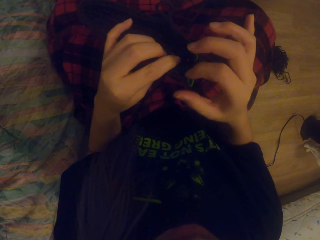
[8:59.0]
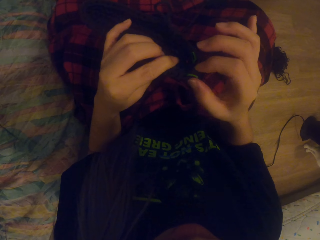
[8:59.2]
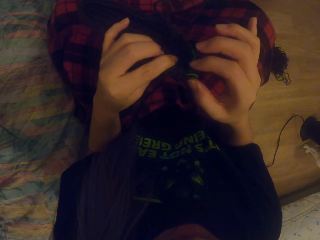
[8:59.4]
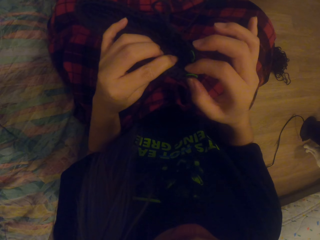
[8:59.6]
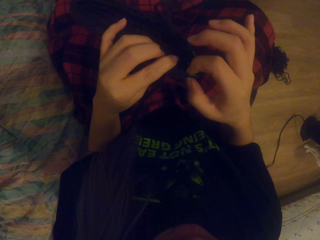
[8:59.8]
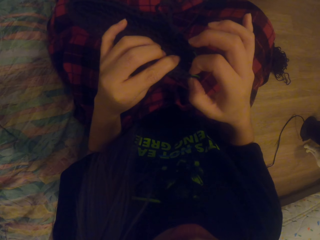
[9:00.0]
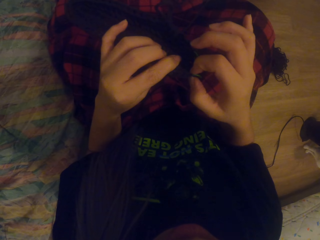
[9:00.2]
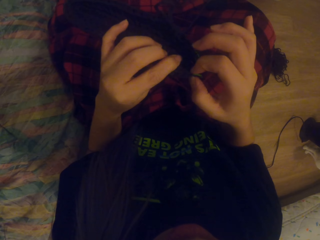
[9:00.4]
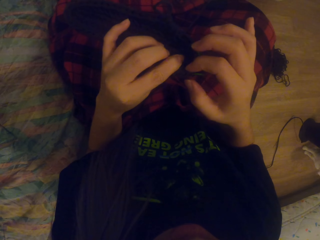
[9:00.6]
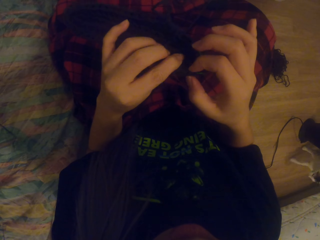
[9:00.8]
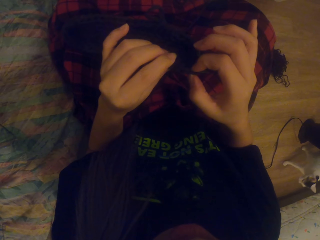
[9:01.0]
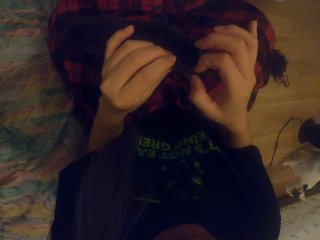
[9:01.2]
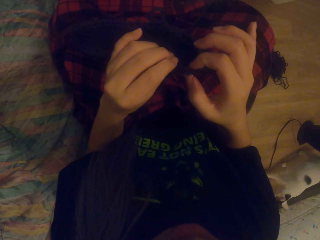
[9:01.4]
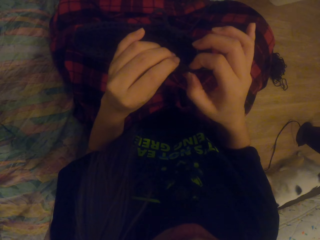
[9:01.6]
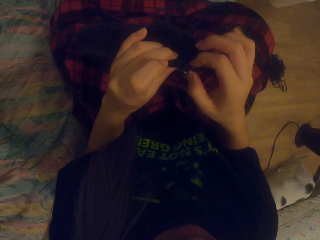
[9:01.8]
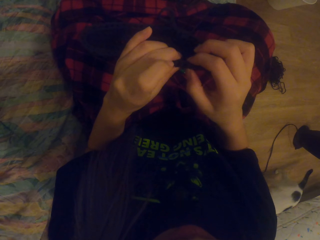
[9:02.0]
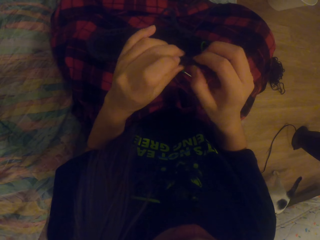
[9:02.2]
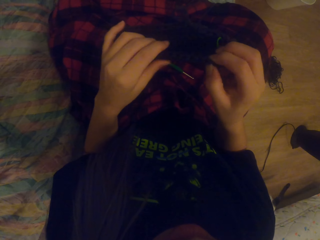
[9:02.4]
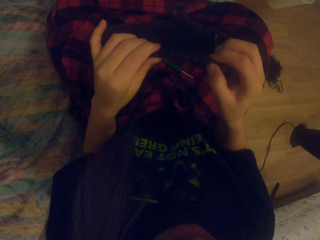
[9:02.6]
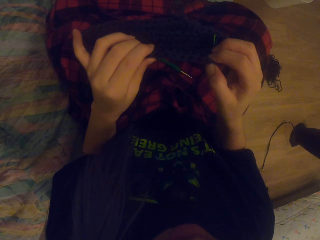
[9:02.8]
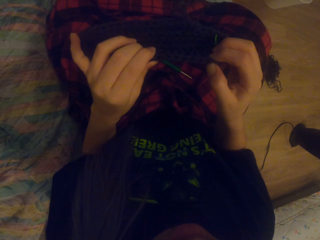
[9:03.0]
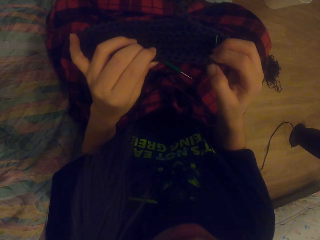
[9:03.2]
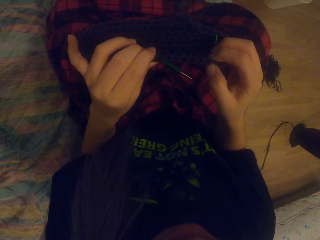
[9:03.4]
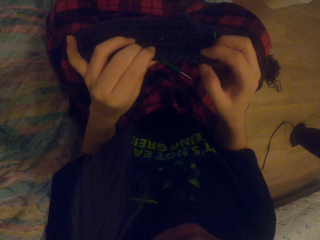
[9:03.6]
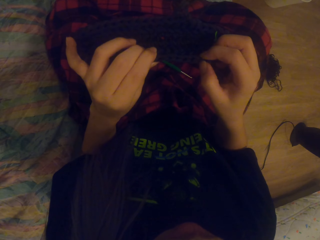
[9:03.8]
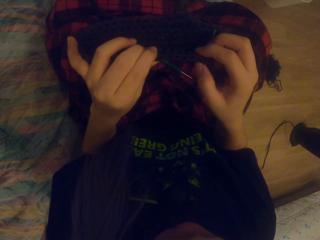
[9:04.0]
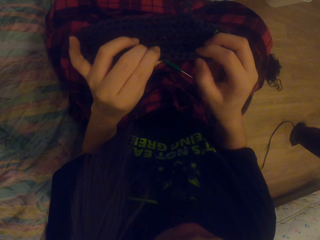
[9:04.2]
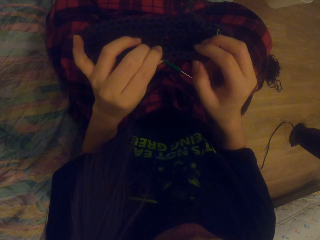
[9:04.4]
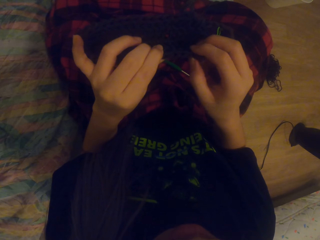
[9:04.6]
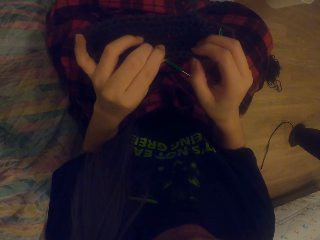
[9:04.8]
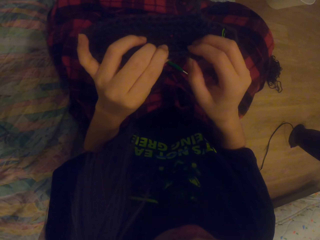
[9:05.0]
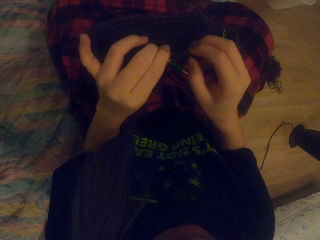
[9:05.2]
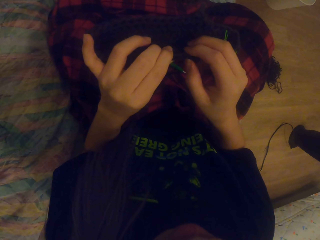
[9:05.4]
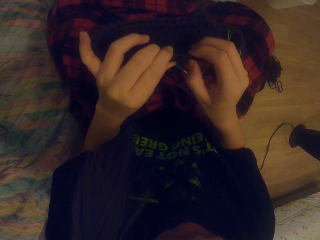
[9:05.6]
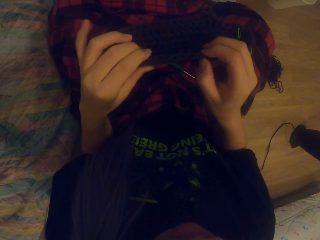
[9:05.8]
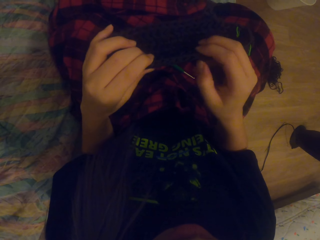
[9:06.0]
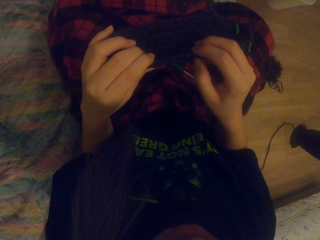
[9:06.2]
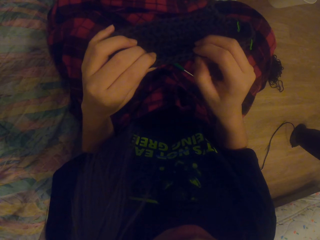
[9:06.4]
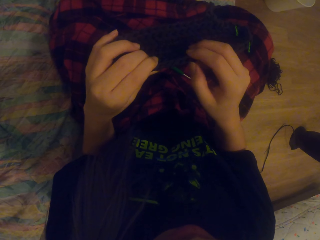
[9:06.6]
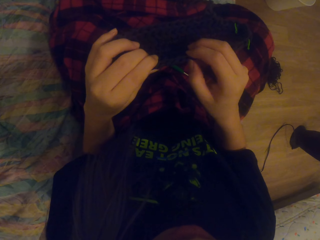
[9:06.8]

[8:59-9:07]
The camera wearer counts the stitches on the crochet.

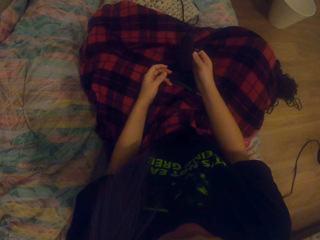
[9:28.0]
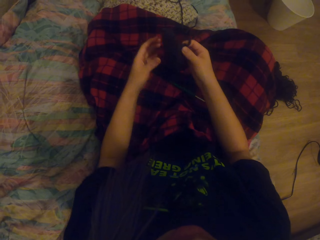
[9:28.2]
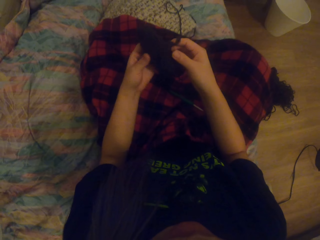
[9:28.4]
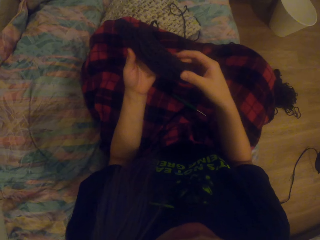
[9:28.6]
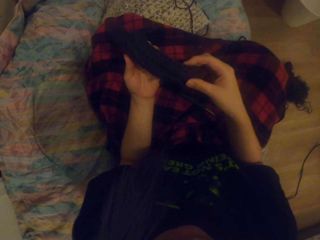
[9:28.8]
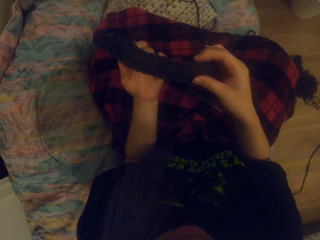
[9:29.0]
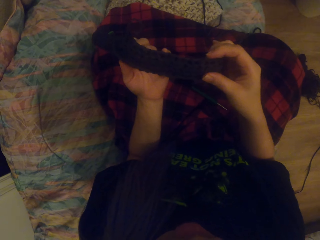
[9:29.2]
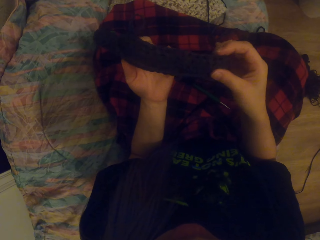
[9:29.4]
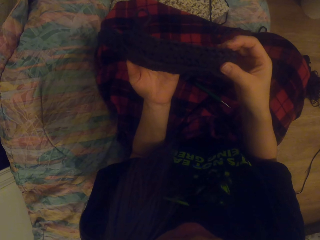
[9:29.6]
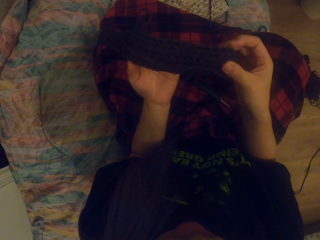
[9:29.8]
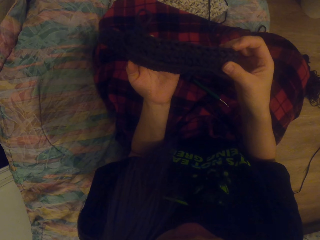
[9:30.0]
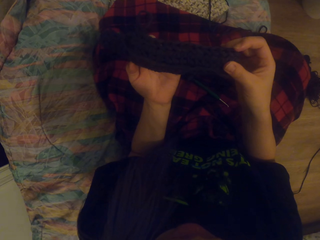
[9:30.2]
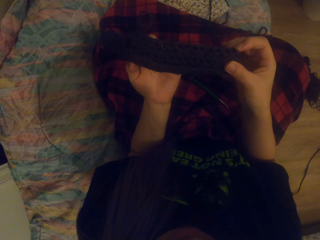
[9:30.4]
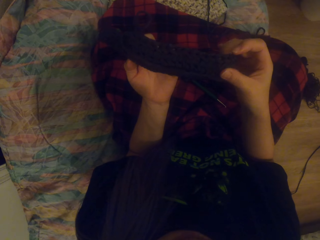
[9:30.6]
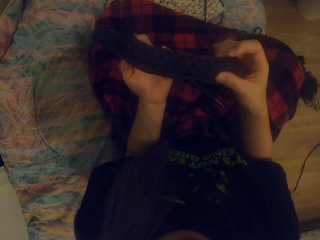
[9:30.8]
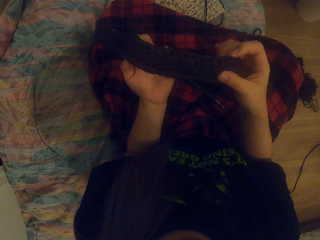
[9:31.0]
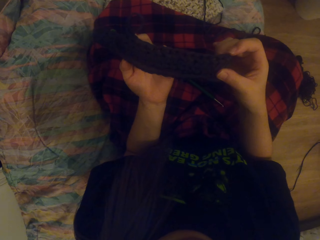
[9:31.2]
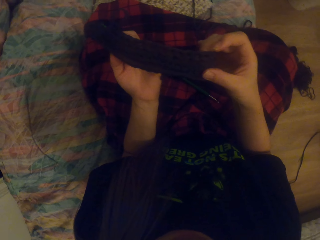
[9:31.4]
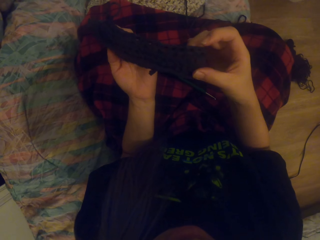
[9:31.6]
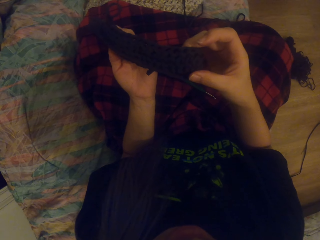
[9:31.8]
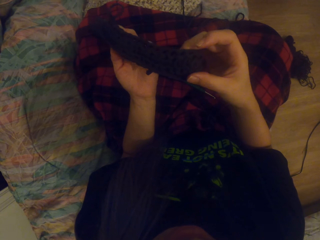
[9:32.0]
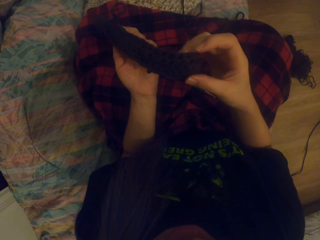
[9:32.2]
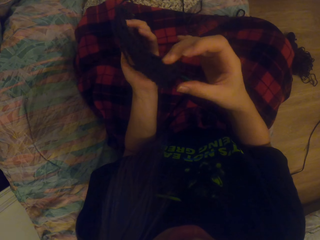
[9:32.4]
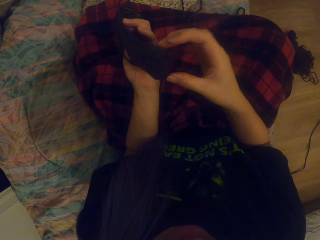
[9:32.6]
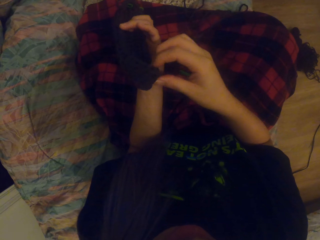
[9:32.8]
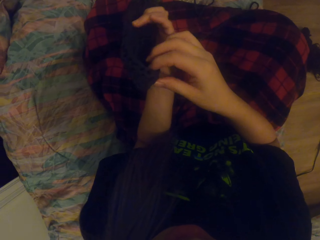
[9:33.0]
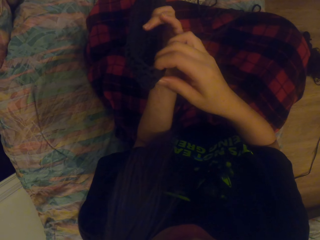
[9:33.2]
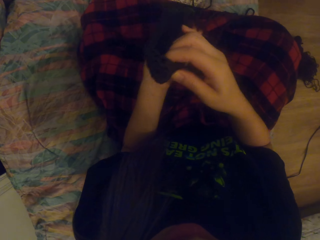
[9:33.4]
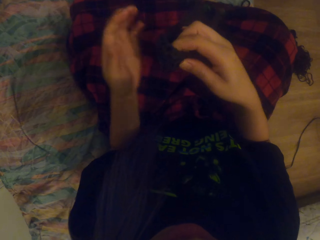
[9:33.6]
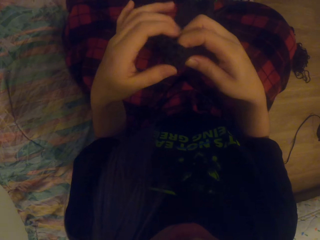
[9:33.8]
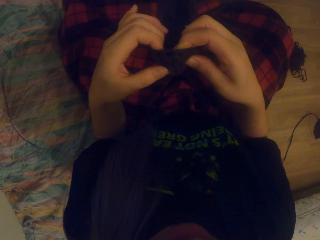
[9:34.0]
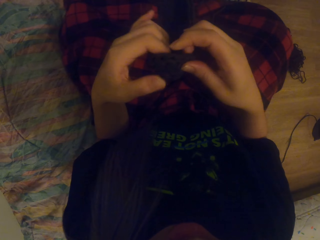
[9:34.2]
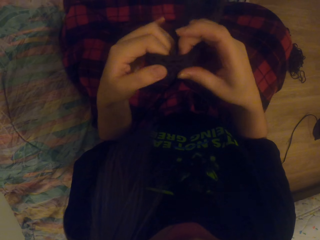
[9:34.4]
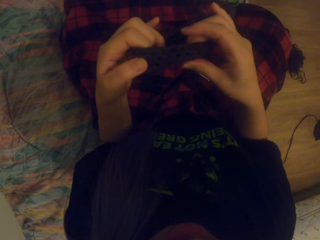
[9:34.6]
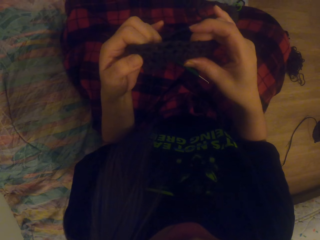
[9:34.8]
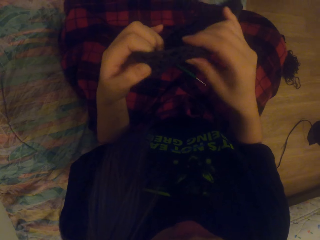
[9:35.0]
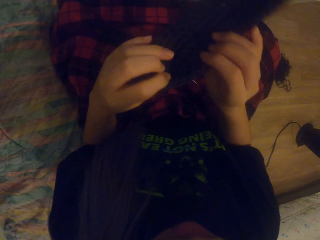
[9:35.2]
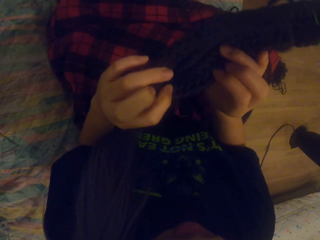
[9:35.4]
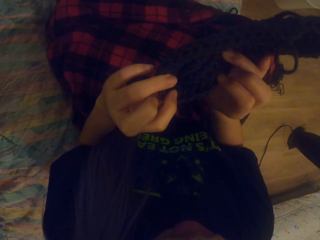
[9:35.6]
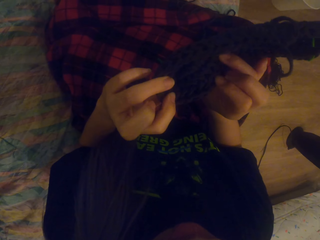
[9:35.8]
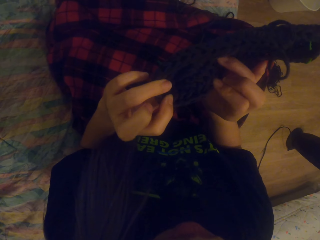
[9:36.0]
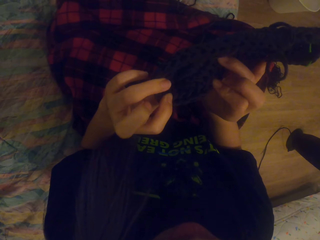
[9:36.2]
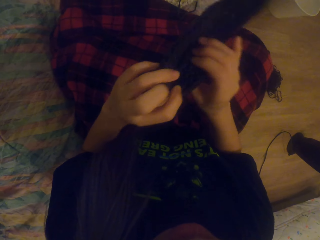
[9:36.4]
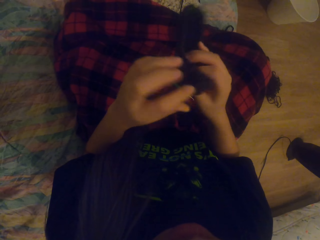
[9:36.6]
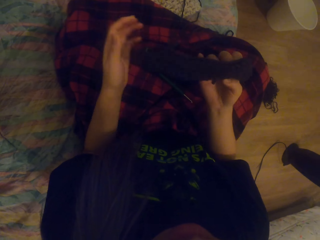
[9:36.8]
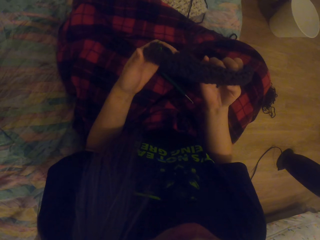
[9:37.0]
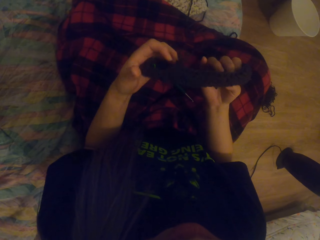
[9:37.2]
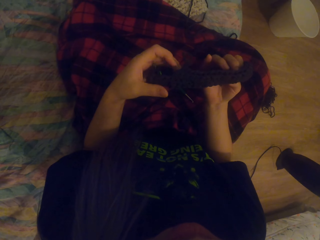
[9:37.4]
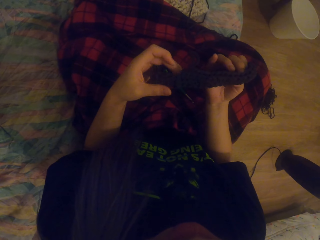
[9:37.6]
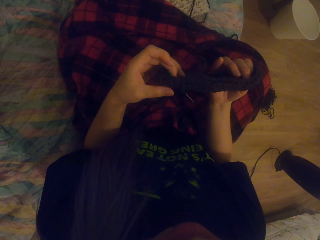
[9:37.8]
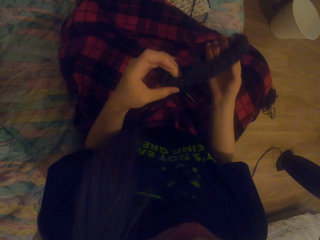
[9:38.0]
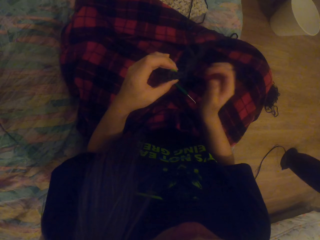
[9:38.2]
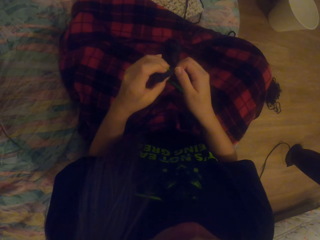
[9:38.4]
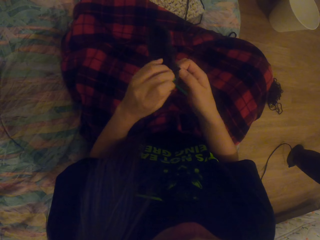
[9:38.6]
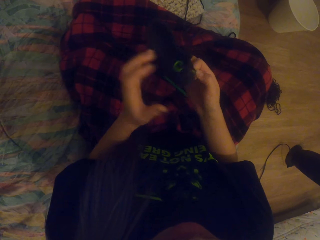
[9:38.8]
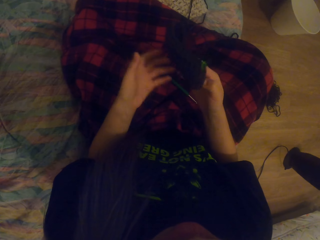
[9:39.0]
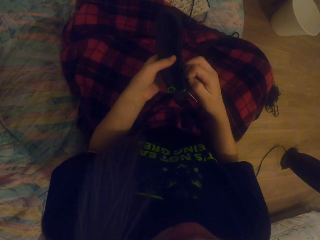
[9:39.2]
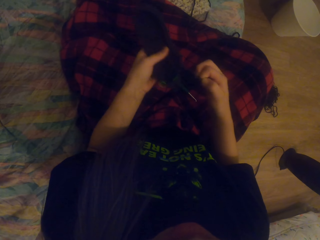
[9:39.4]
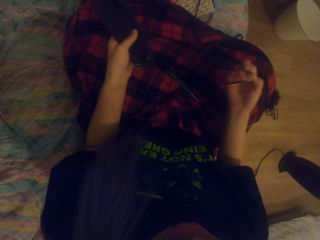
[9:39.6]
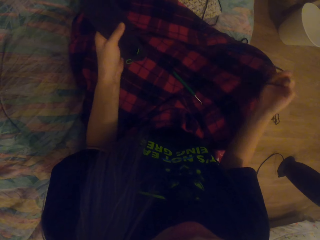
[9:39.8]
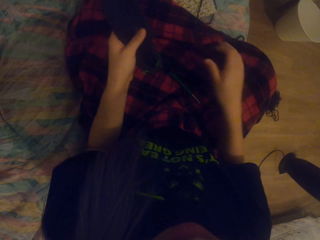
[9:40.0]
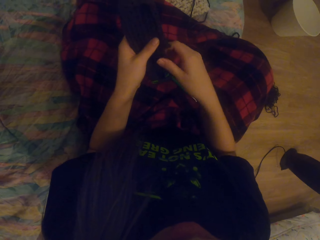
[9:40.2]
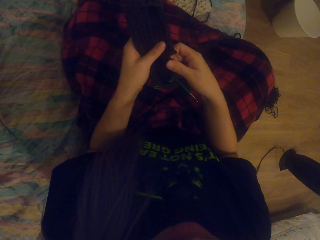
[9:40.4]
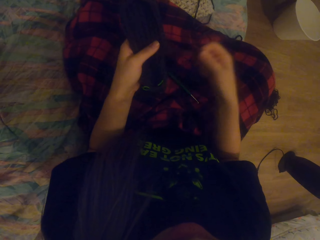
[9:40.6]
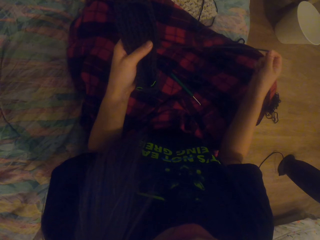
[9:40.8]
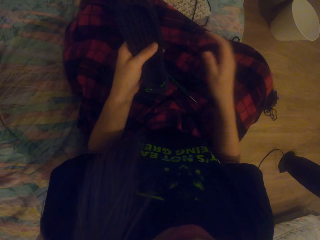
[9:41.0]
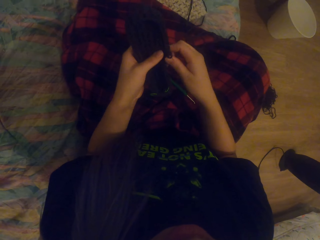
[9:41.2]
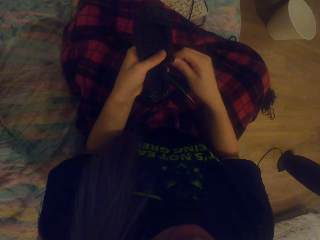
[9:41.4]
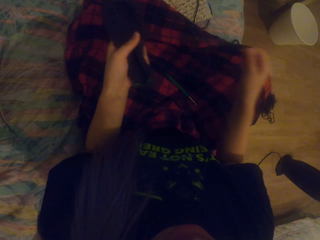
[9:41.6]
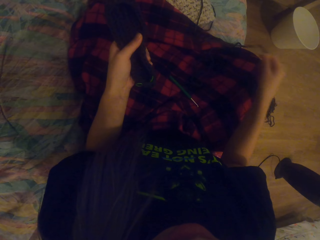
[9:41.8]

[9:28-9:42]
The camera wearer looks at the garment. They unravel the yarn. They pull the knitting yarn.
